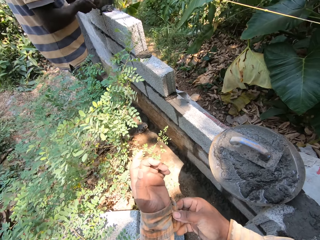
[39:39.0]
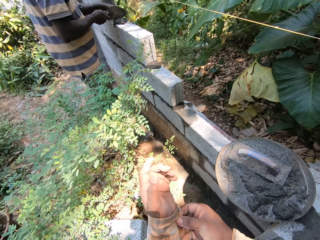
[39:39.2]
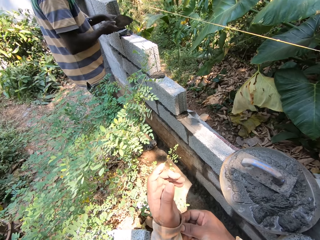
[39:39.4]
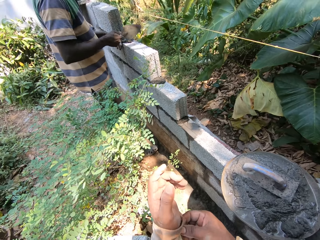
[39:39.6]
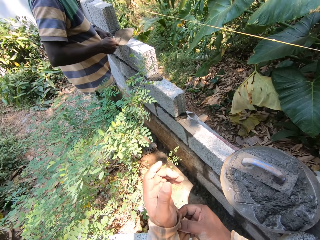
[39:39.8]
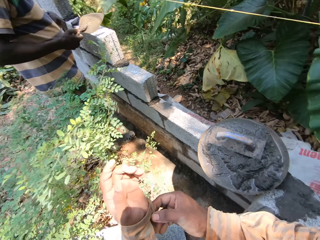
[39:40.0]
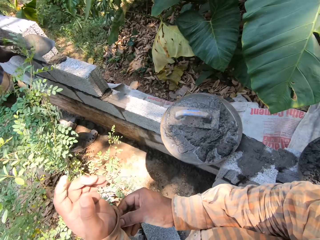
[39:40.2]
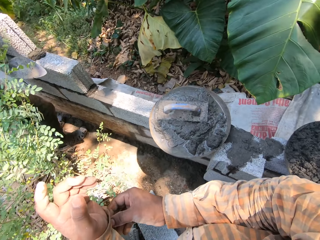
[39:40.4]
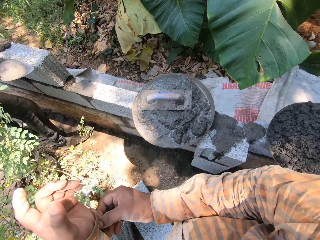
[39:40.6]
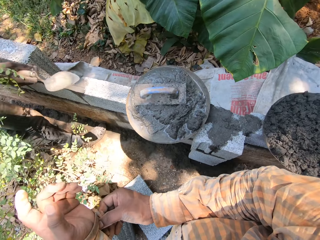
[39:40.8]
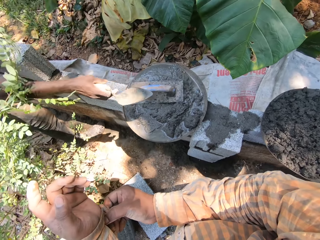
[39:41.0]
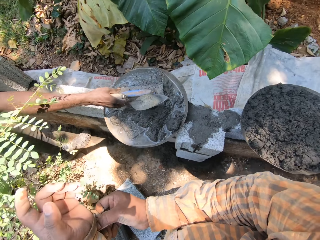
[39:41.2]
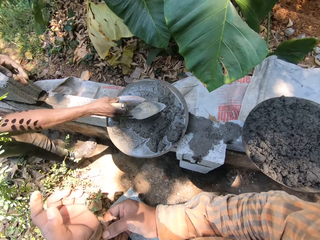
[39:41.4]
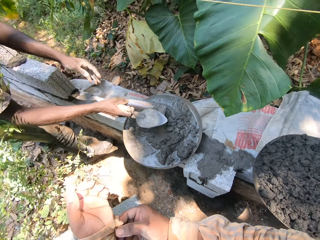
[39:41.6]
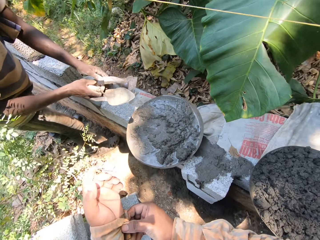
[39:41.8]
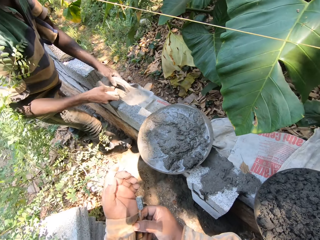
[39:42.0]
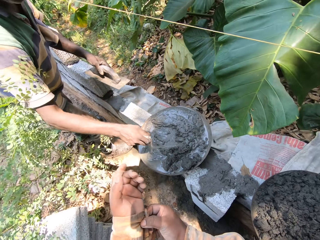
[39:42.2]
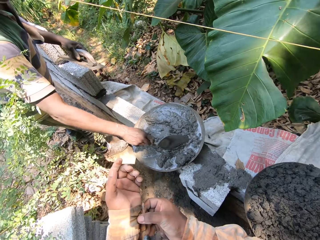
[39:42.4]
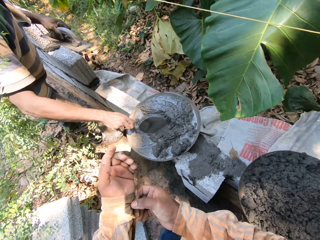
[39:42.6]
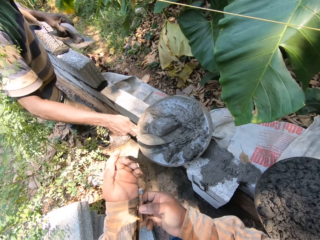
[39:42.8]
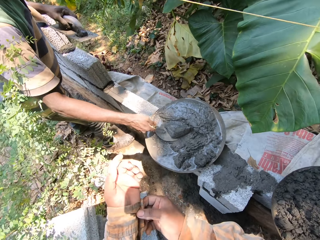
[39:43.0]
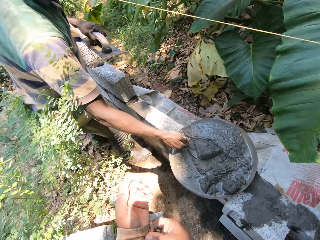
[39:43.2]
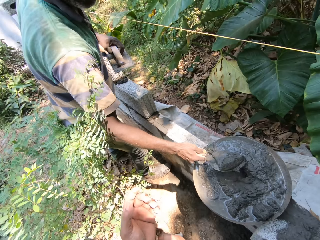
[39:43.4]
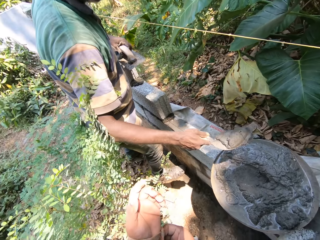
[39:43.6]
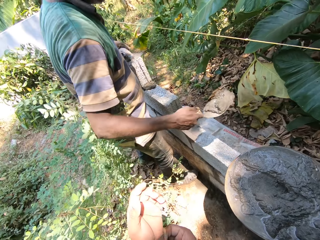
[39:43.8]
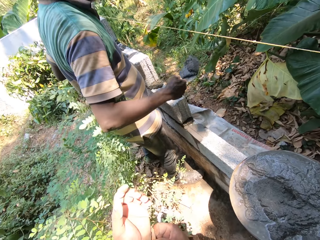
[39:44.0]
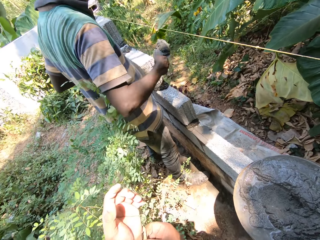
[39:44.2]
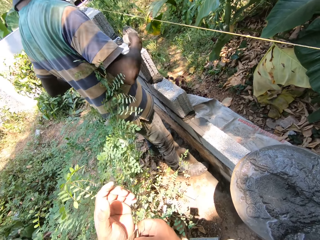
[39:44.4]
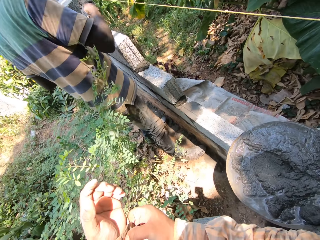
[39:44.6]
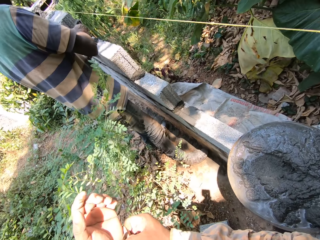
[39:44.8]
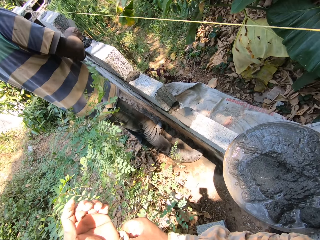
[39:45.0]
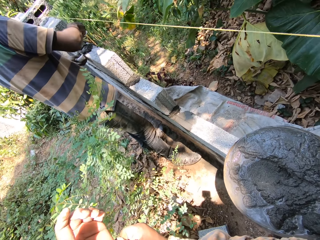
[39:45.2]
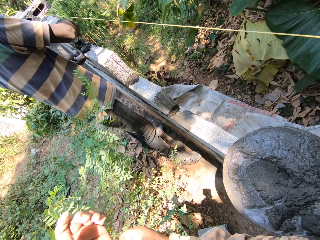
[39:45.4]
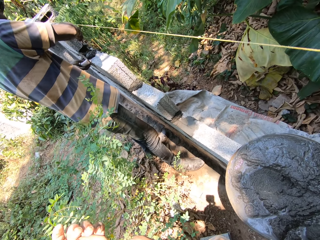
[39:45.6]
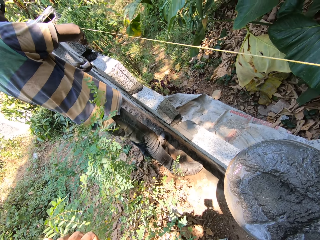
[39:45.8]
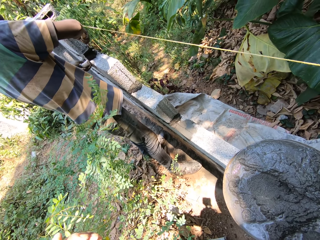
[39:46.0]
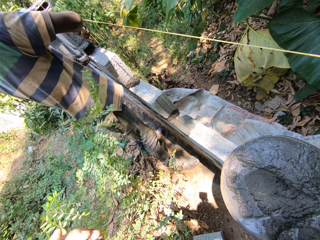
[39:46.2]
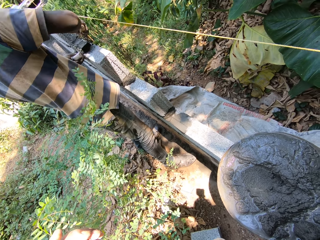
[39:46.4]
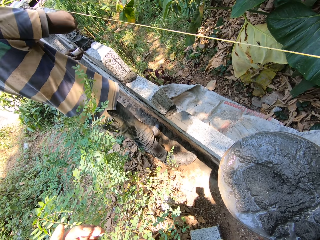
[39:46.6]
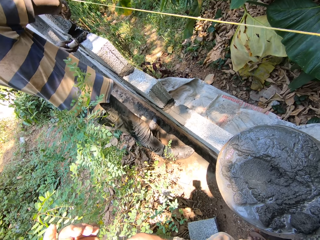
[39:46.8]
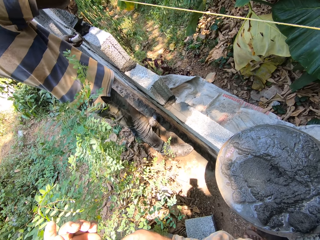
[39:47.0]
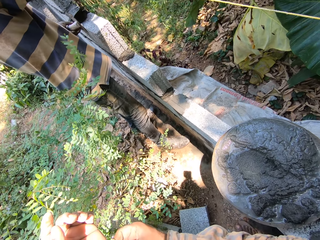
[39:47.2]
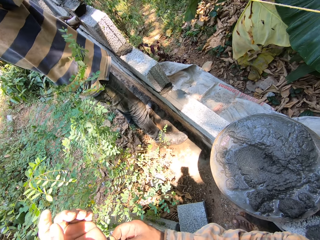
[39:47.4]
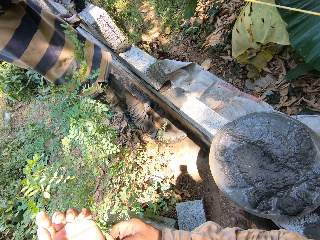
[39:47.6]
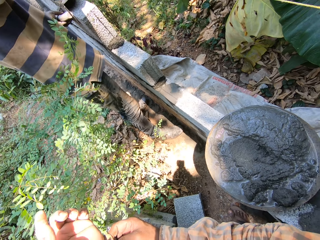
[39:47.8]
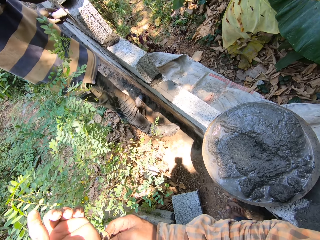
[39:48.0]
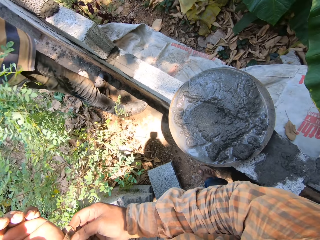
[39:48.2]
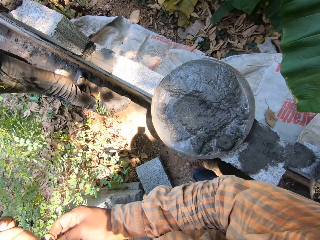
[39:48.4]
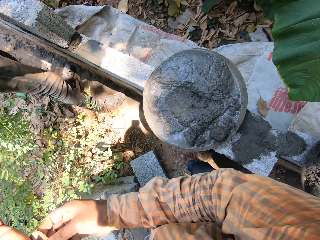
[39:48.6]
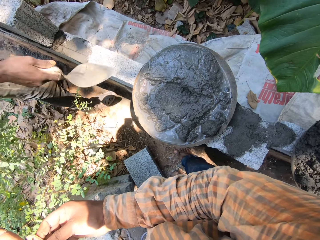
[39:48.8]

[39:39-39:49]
The camera wearer converses with a man. The man picks the float from the pan with his right hand. He passes the float from his right hand to his left hand. He packs cement from the pan with the trowel in his right hand. He pours the cement on the wall with the trowel in his right hand. He spreads the cement on the wall with the trowel and float in both hands.

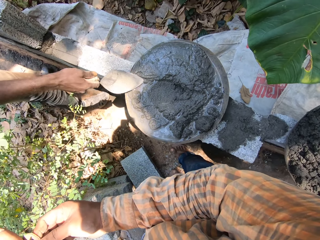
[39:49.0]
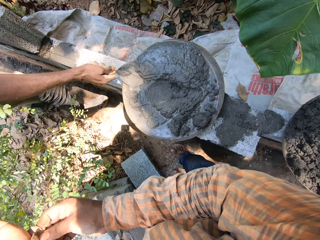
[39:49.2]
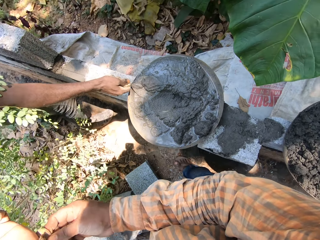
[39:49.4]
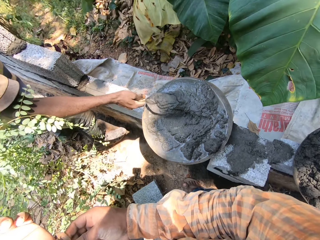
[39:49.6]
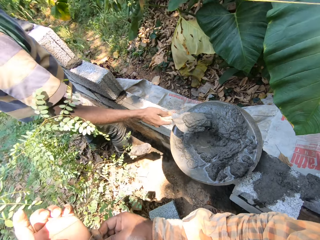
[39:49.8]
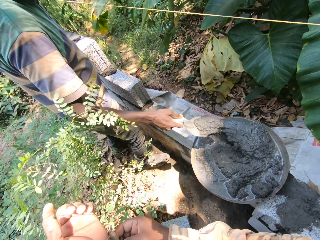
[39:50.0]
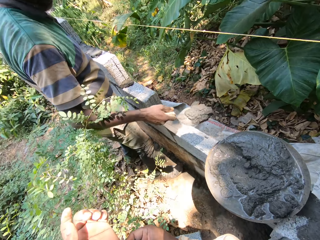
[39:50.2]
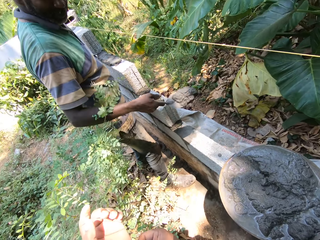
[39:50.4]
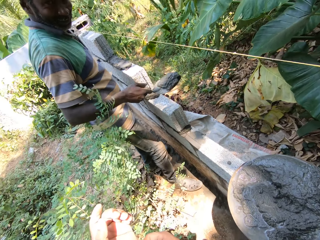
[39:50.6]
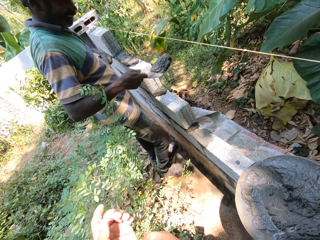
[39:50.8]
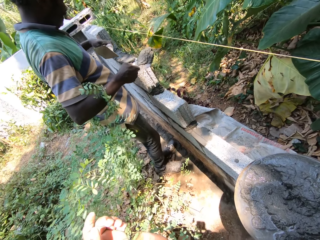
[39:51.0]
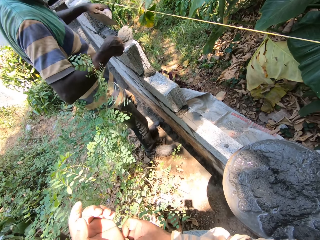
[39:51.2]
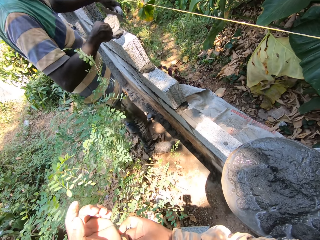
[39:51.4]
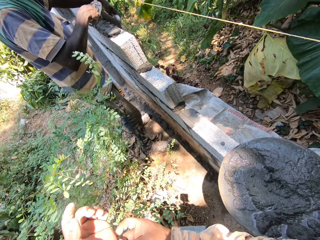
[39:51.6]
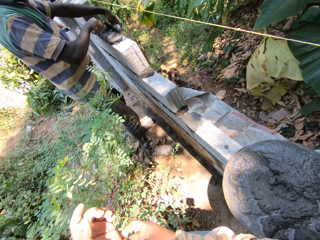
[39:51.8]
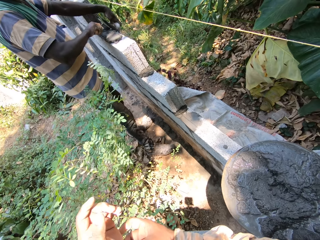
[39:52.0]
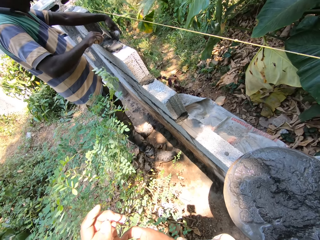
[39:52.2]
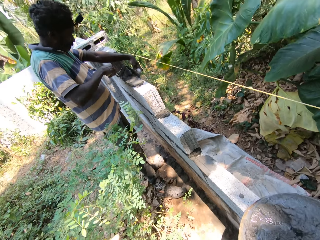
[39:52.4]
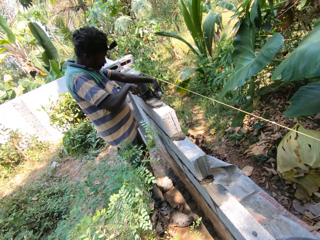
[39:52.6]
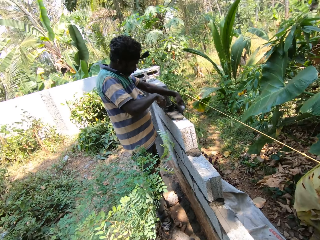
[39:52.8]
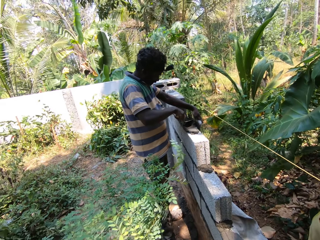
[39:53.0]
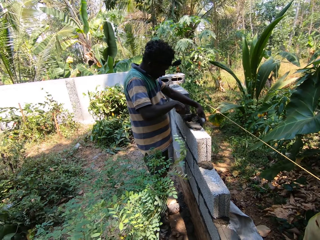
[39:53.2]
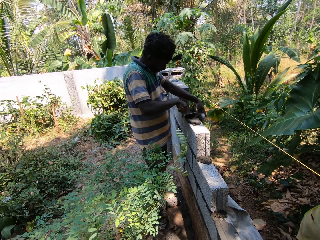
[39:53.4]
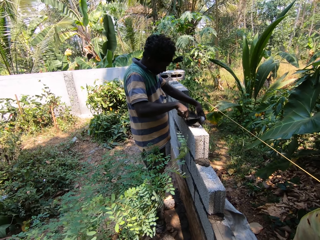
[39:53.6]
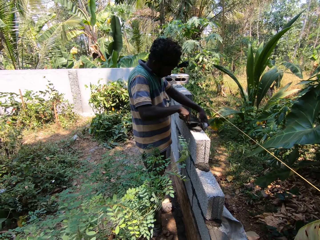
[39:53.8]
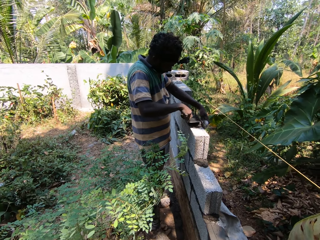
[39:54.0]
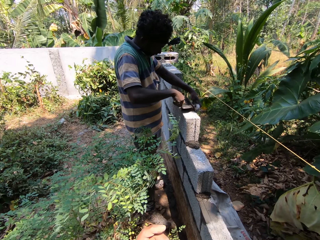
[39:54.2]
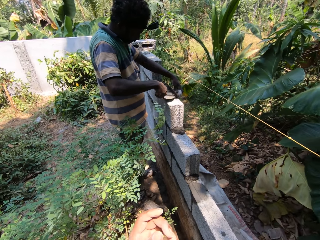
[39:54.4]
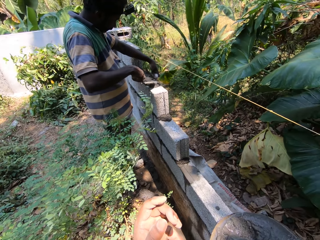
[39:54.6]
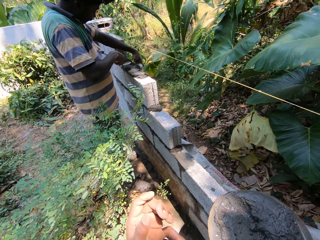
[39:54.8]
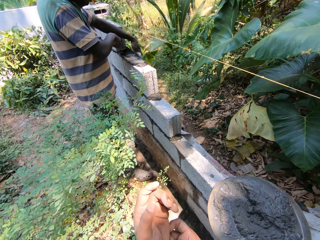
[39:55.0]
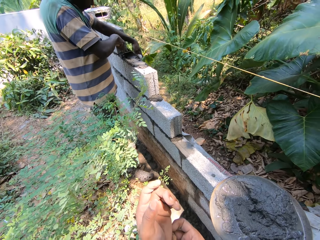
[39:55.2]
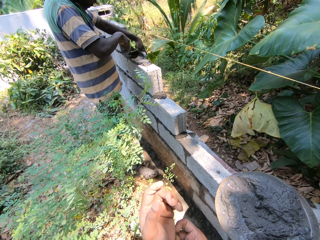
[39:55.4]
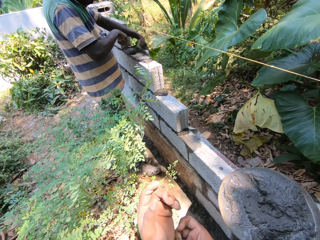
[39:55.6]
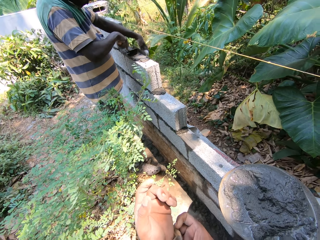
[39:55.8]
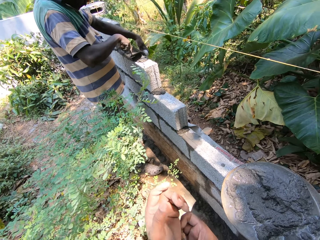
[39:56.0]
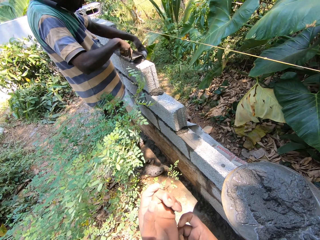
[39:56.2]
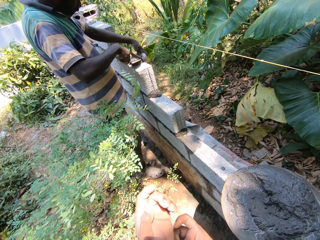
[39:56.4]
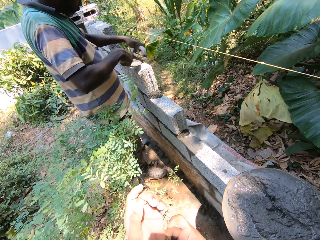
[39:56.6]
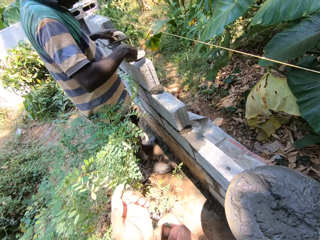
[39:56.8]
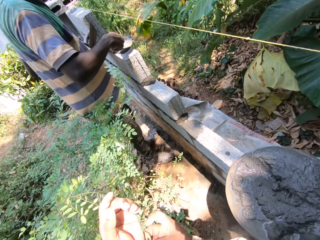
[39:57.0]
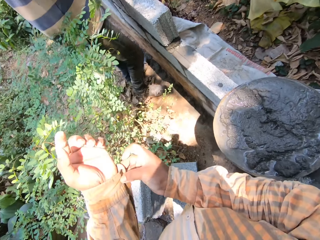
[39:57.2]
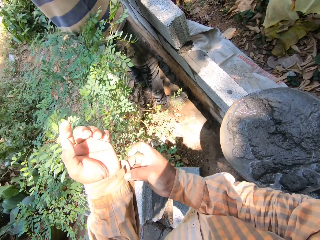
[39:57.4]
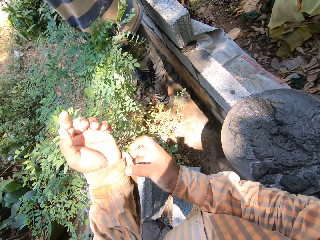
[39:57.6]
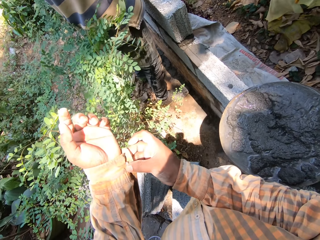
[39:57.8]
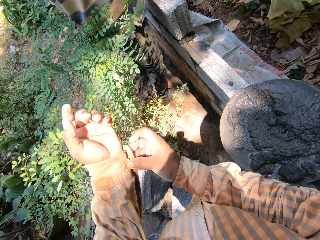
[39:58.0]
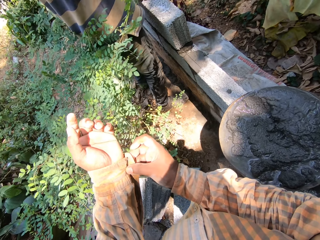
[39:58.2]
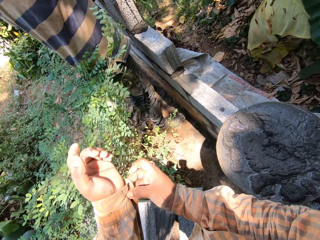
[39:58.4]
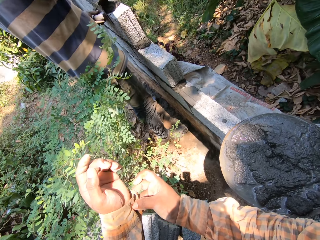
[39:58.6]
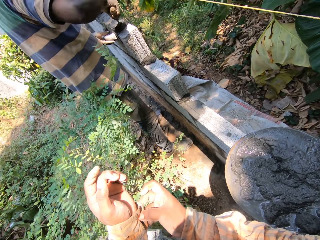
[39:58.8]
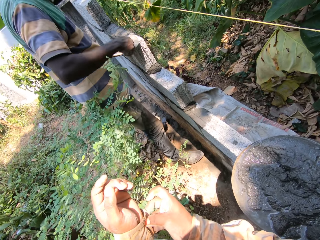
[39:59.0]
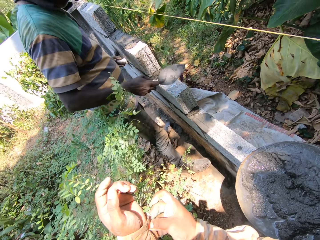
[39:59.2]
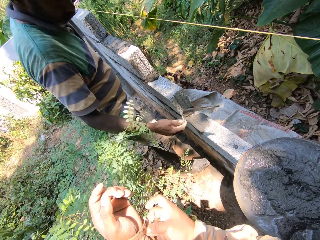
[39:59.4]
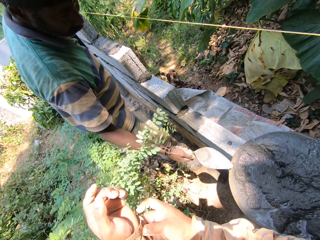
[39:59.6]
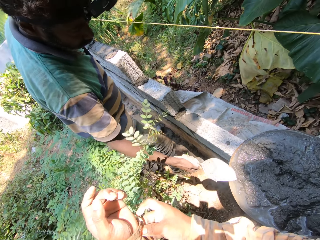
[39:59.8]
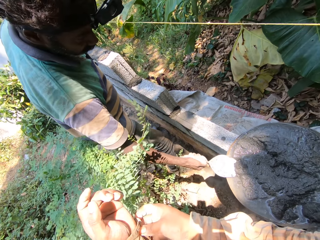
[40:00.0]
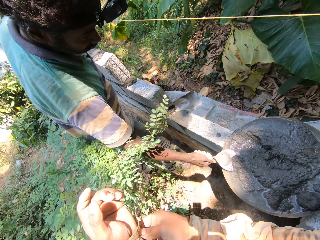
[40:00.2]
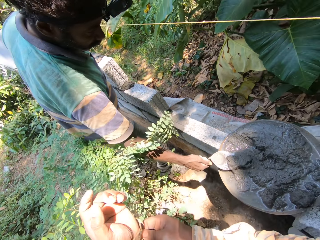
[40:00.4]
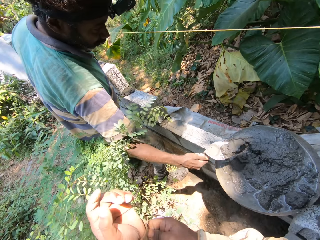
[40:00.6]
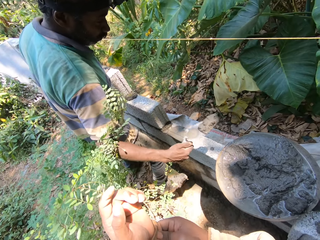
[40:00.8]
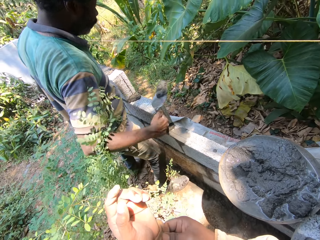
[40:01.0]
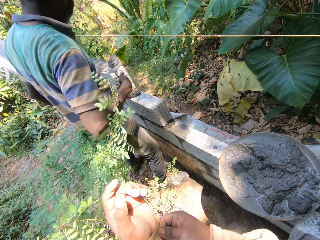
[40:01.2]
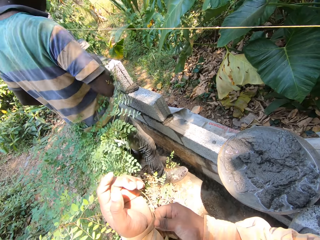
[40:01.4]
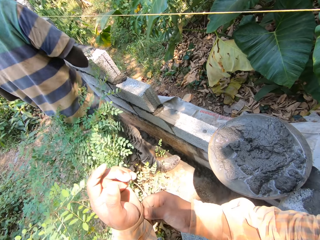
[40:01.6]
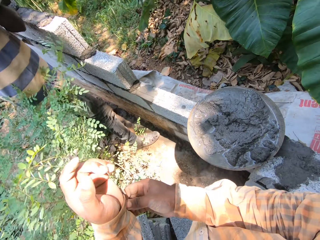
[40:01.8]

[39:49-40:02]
A man packs cement from the pan with the trowel in his right hand. He pours the cement on the wall with the trowel in his right hand. He spreads the cement on the wall with the trowel and float in both hands. He packs cement from the pan with the trowel in his right hand.
